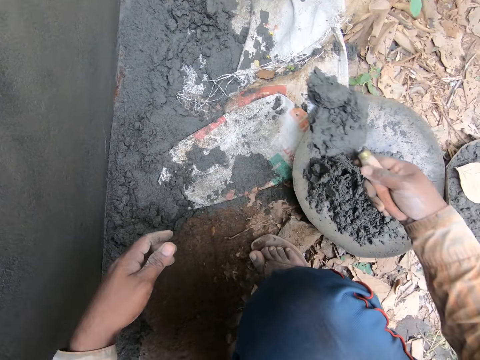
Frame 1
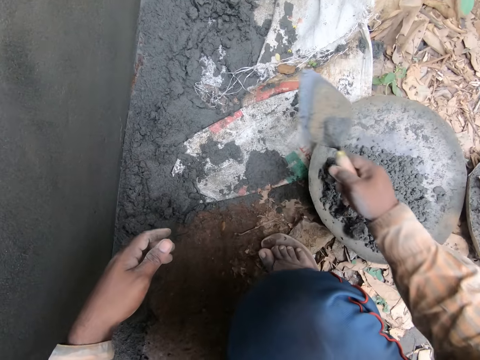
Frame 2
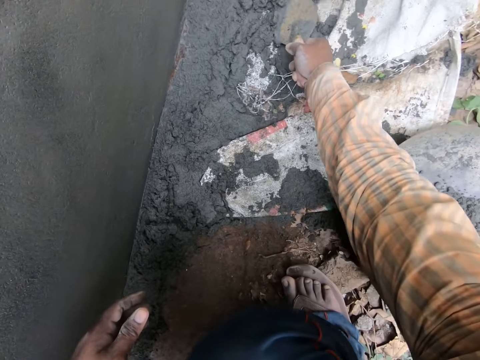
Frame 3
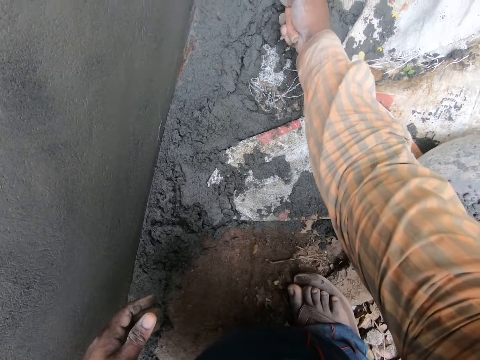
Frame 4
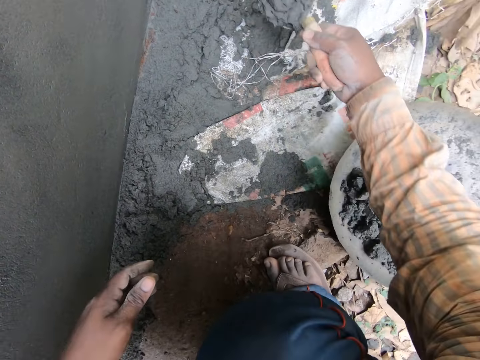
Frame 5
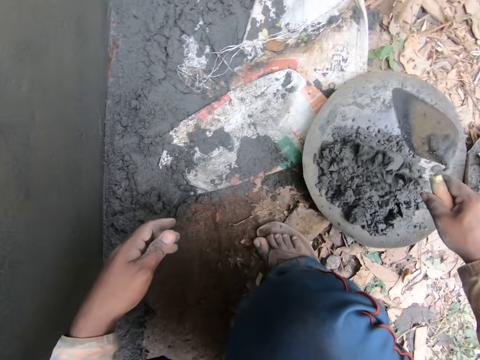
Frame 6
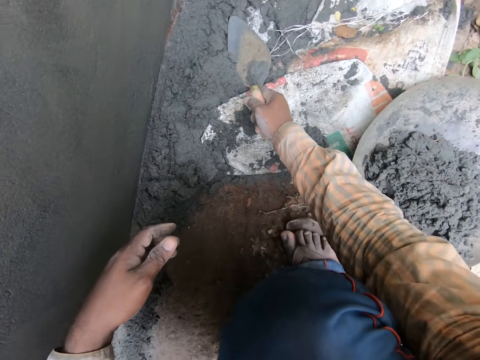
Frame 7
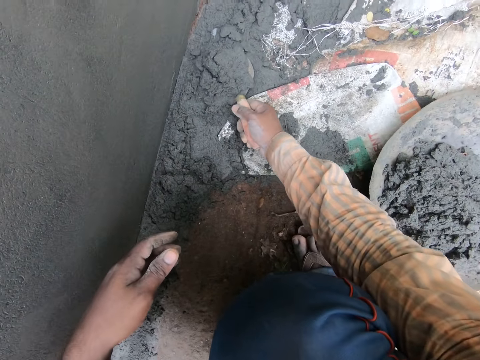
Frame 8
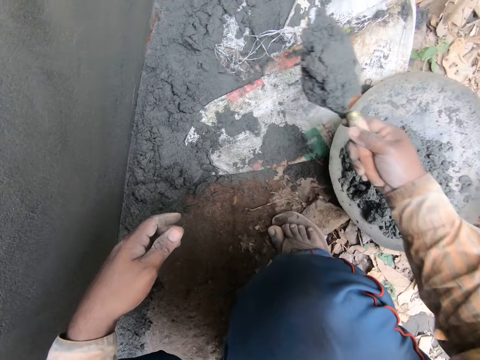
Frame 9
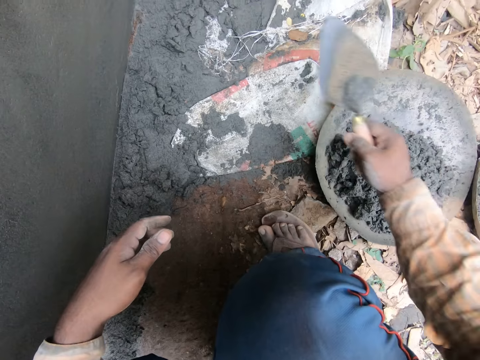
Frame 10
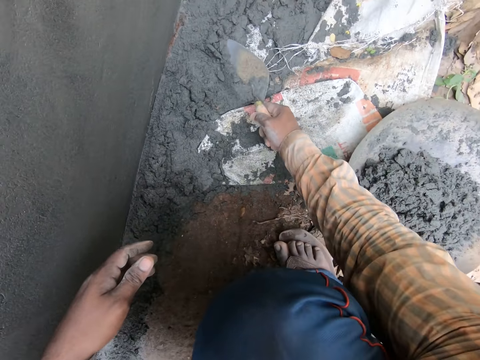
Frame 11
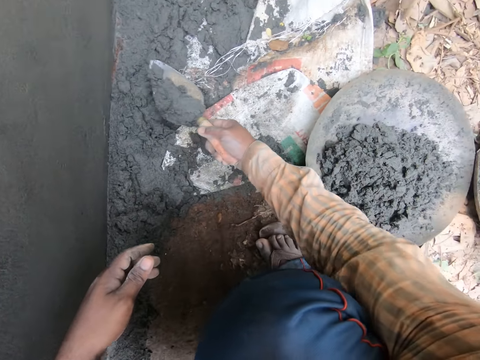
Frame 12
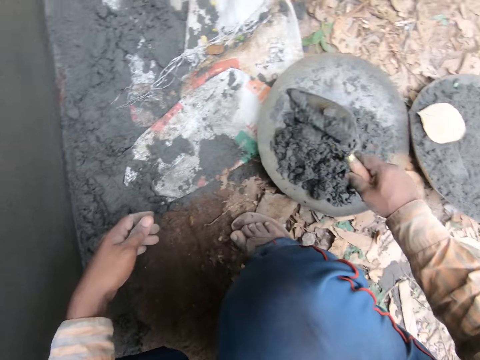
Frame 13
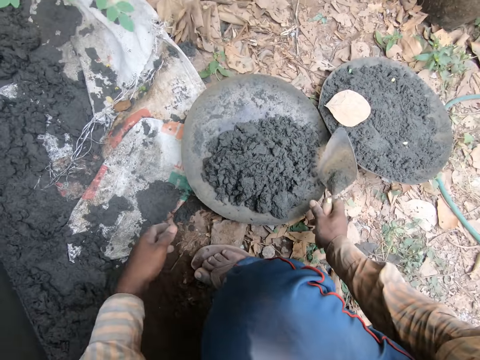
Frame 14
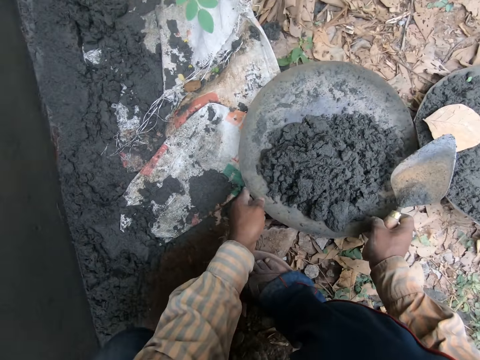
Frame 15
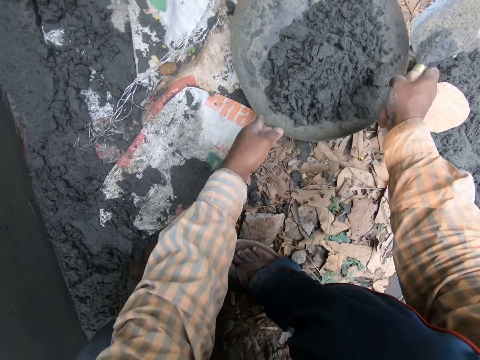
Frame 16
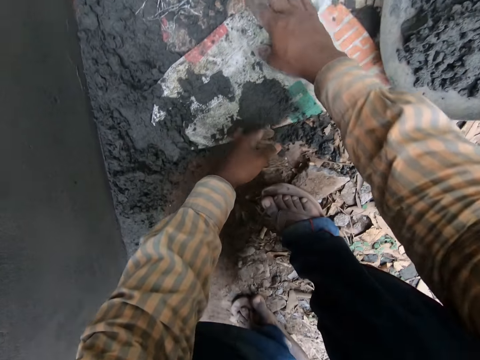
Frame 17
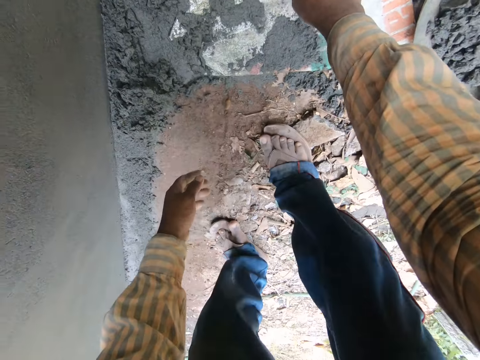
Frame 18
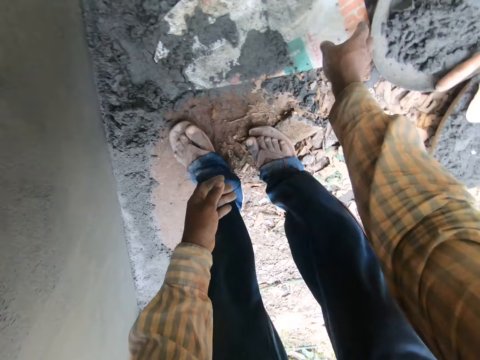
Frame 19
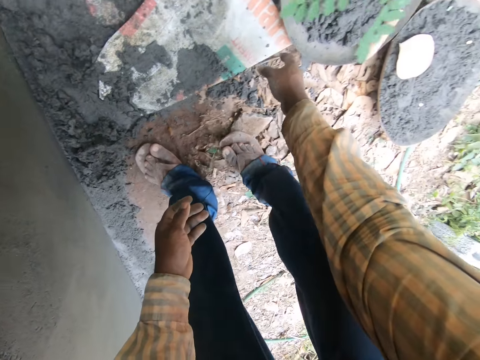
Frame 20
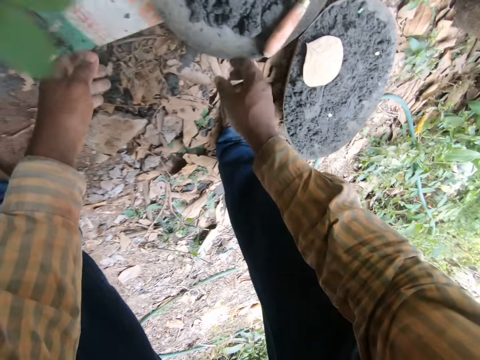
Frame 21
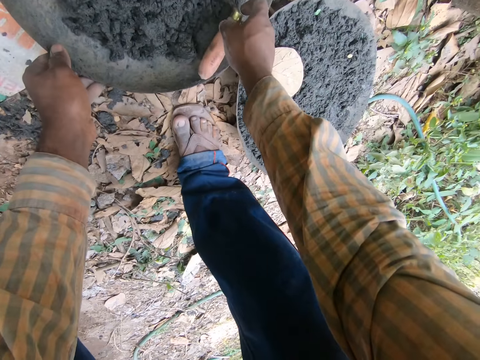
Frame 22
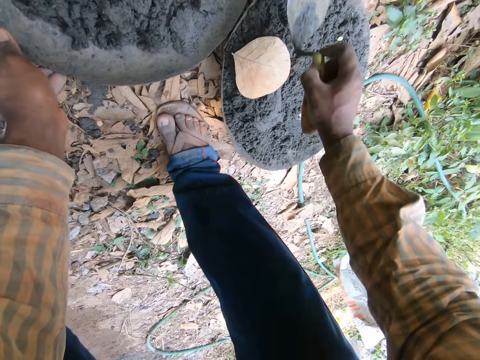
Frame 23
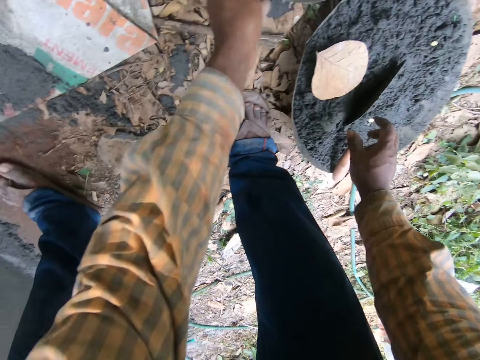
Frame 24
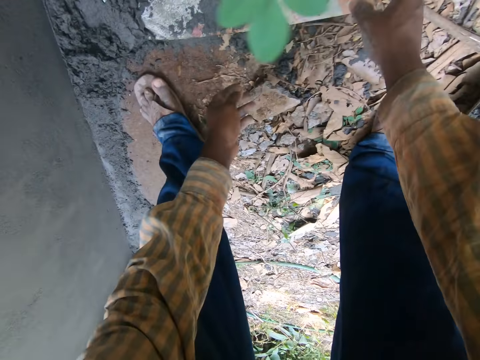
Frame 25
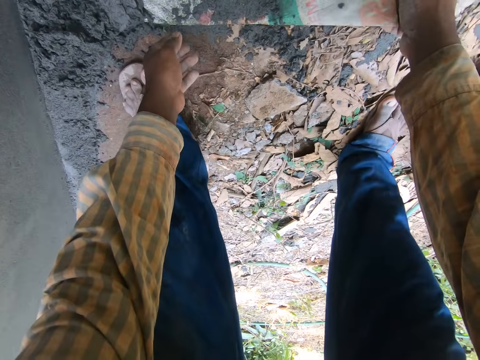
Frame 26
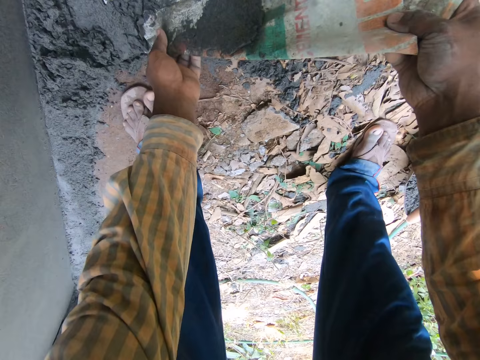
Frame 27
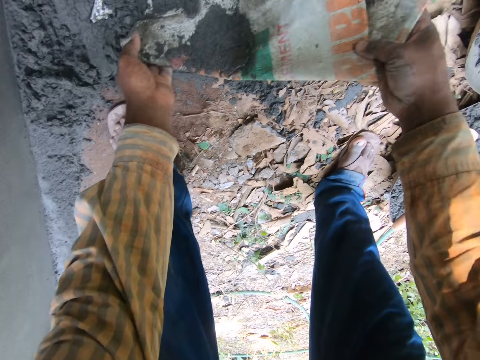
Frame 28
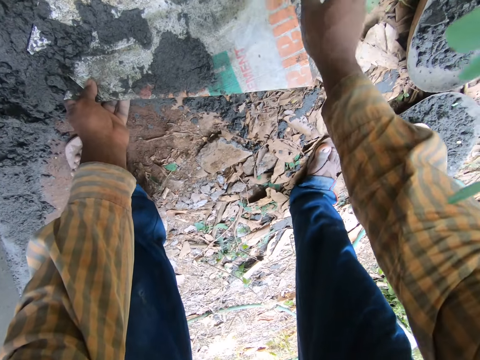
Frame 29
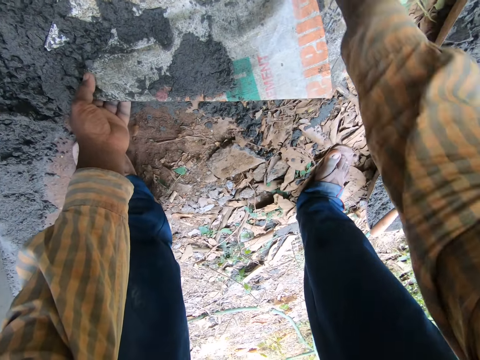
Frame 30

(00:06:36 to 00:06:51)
The camera wearer drops the mortar on the trowel in his right hand on the mortar pan. He scoops mortar from the bag on the ground with the trowel in his right hand. He drops the mortar on the trowel in his right hand on the mortar pan. He scoops mortar from the bag on the ground with the trowel in his right hand. He drops the mortar on the trowel in his right hand on the mortar pan. He scoops mortar from the bag on the ground with the trowel in his right hand. He drops the mortar on the trowel in his right hand on the mortar pan. He adjusts the mortar pan on the ground with his hands. He drops the trowel in his right hand into the mortar pan on the ground. He pulls the bag on the ground with his right hand. He detaches the sack from the surface with his right hand. He lifts the trowel in the mortar pan with his right hand. He adjusts the mortar pan on the ground with his left hand. He drops the trowel in his right hand into the mortar pan on the ground. He lifts the bag on the ground with his hands. He detaches the sack from the surface with both hands.

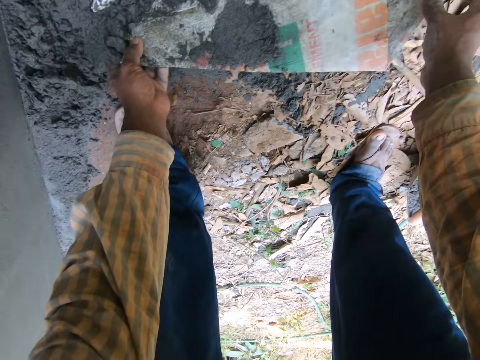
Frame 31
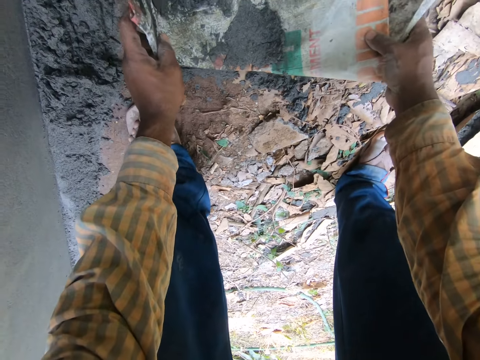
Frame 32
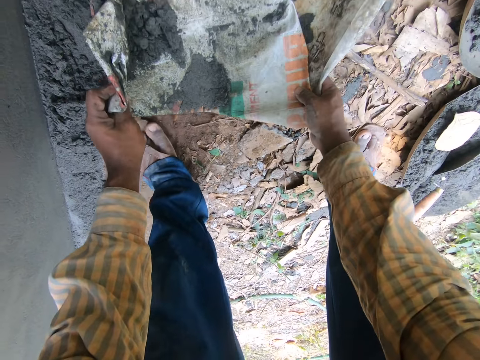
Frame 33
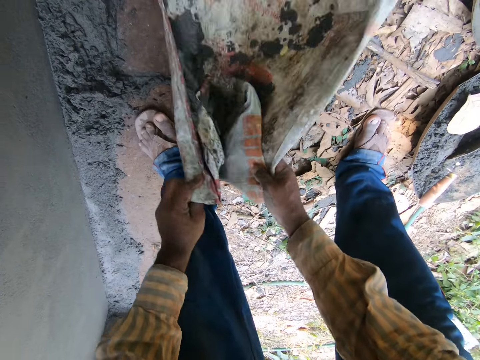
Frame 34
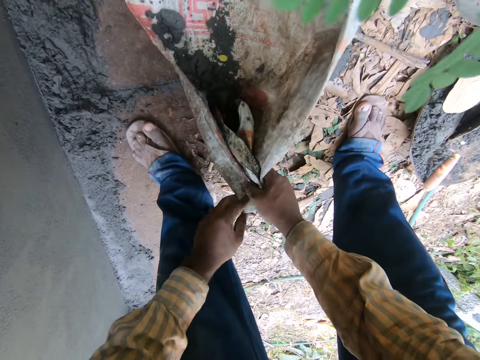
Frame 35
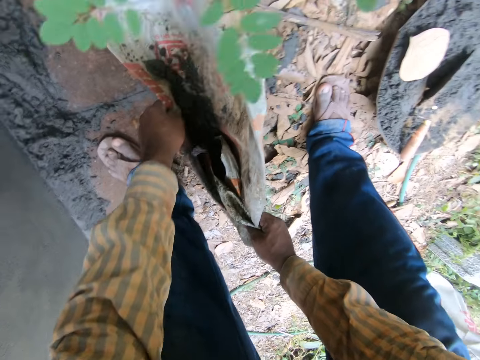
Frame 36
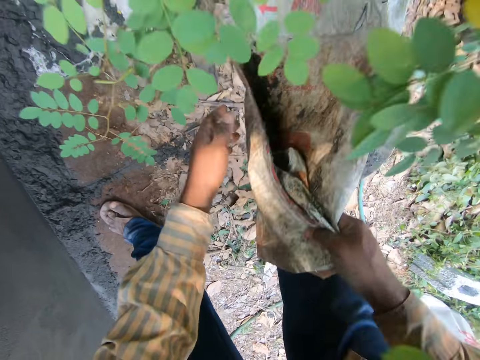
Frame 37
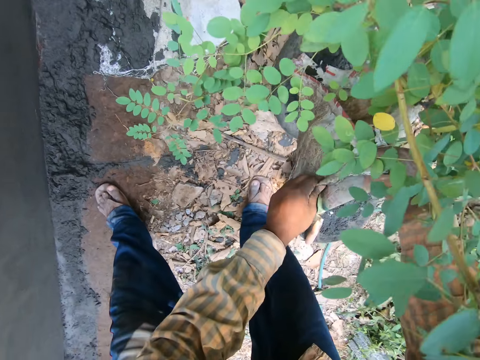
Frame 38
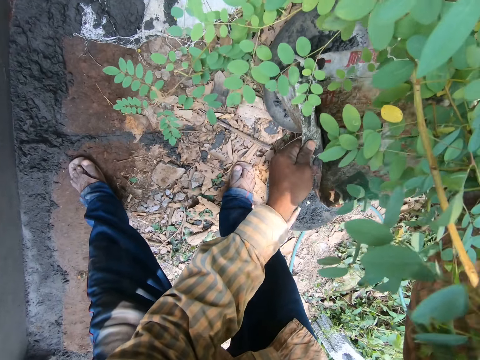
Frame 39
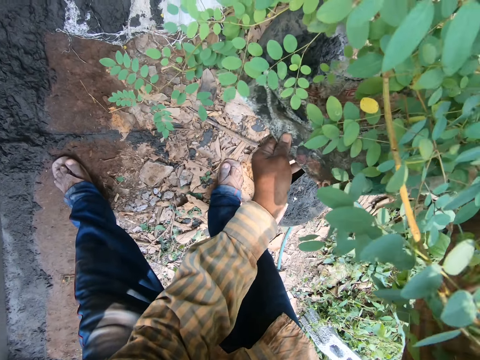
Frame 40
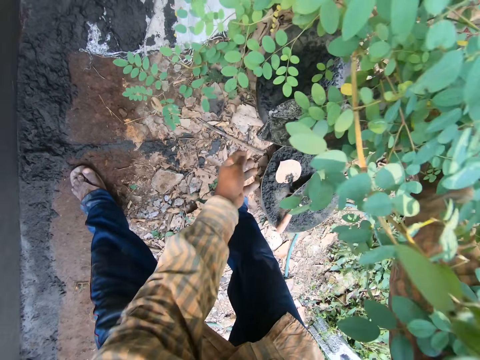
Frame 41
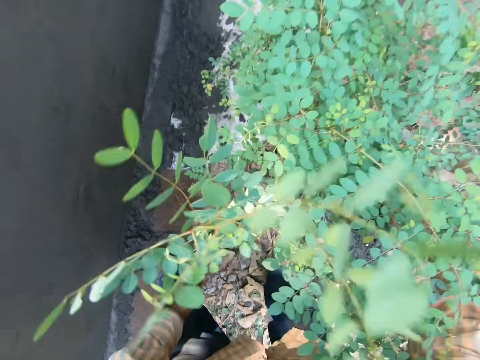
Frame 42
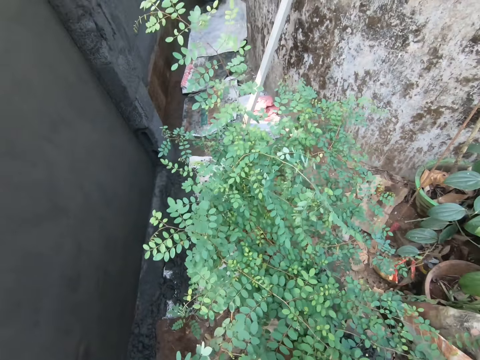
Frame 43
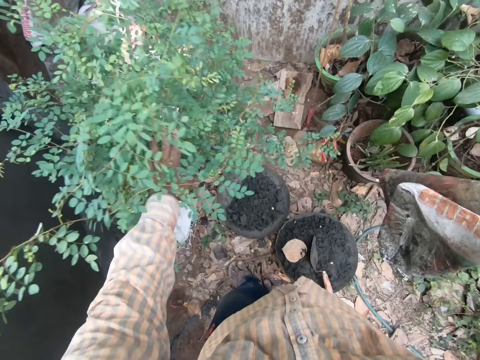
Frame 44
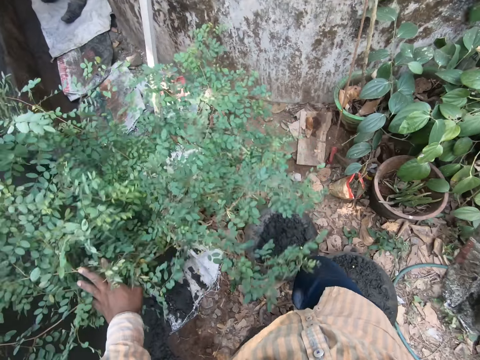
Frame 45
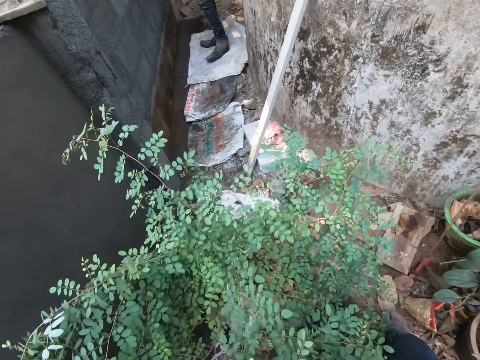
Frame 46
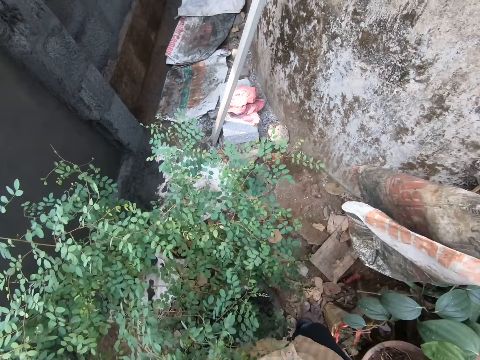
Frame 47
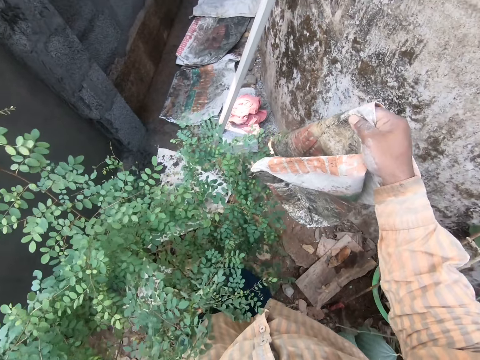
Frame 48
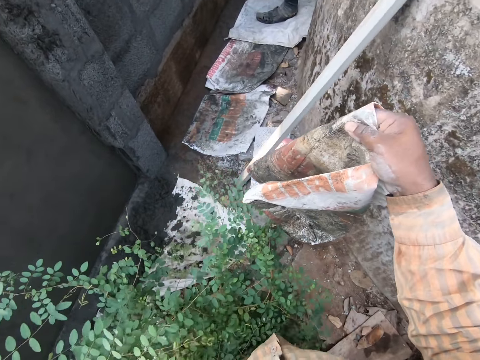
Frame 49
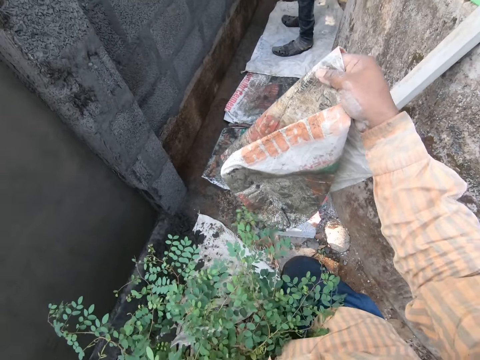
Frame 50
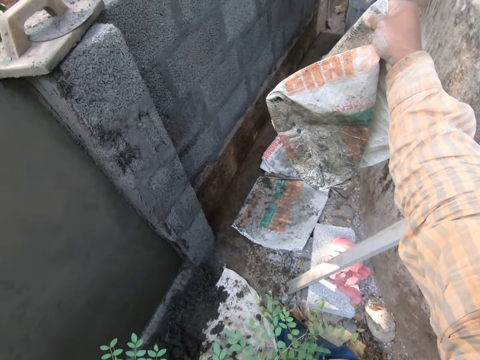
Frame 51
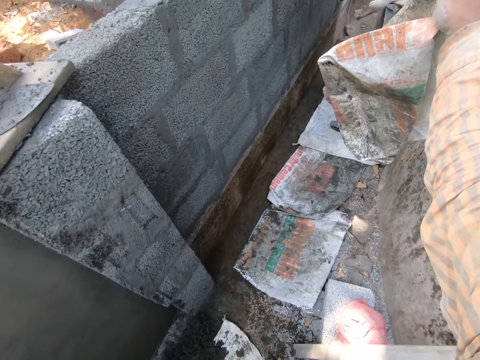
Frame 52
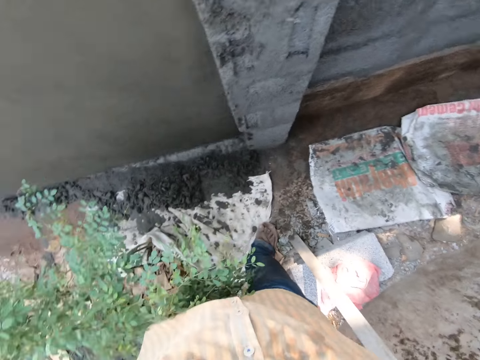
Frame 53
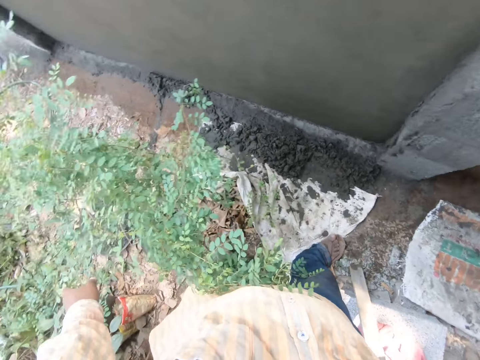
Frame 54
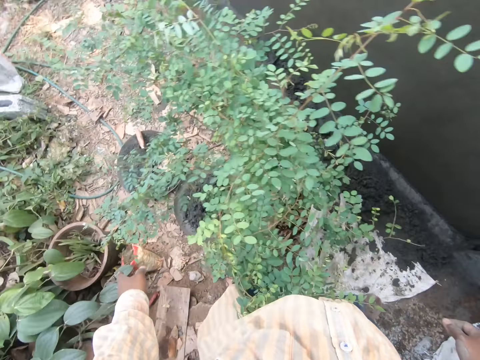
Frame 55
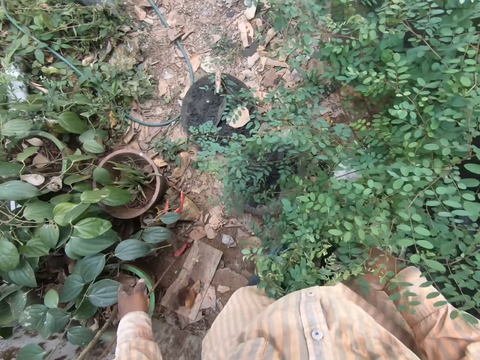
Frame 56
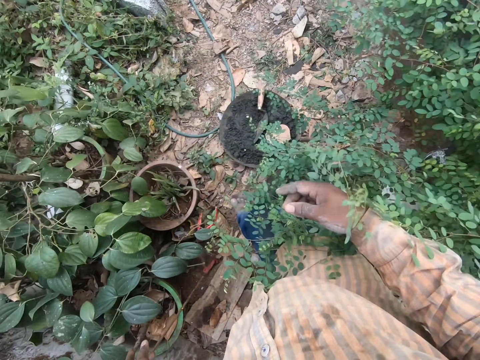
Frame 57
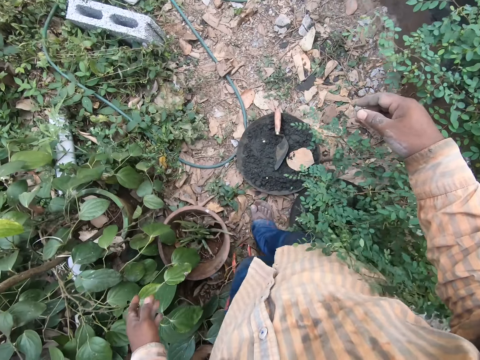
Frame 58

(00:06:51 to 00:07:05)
The camera wearer removes a particle from the sack with his right hand. He pulls the sack with both hands. He pours the mortar in the bag in his hands into the mortar pan on the ground. He shakes the sack with his right hand. He bends the plant with his left hand. He walks around. He passes the bag in his right hand to the man. The camera wearer walks around. He moves the plant with his right hand.
